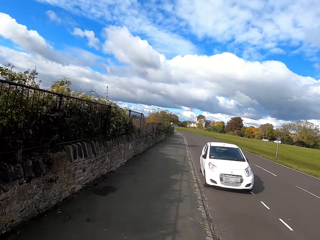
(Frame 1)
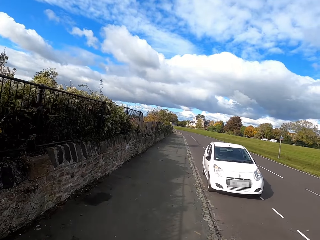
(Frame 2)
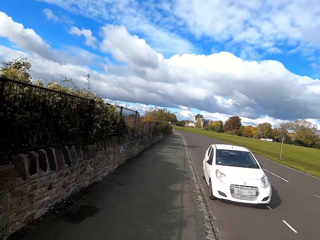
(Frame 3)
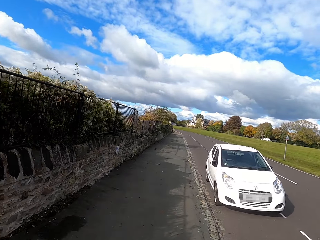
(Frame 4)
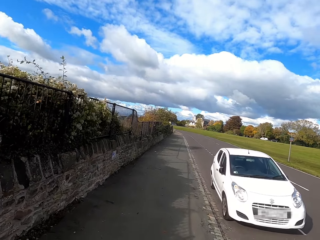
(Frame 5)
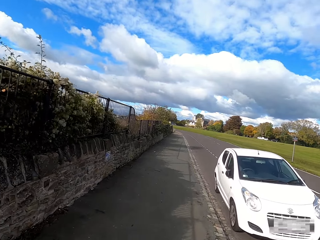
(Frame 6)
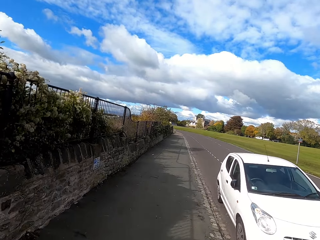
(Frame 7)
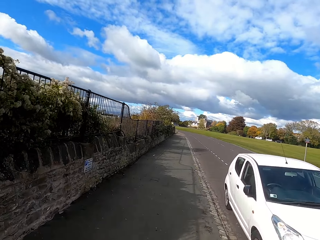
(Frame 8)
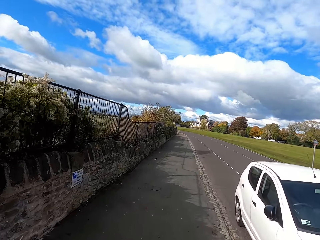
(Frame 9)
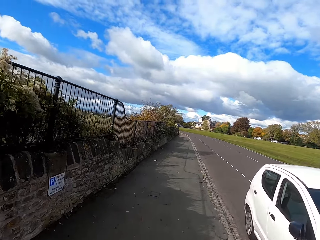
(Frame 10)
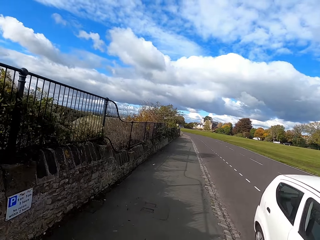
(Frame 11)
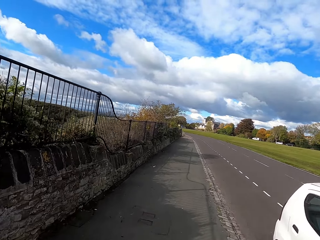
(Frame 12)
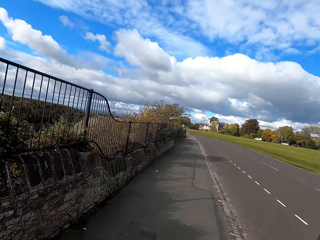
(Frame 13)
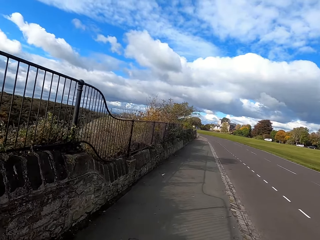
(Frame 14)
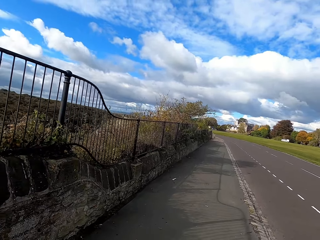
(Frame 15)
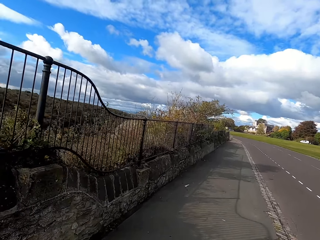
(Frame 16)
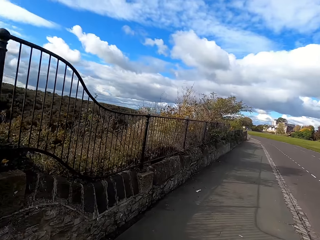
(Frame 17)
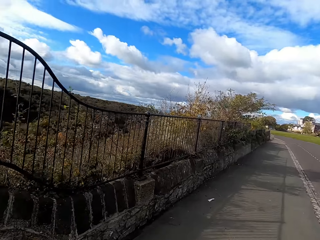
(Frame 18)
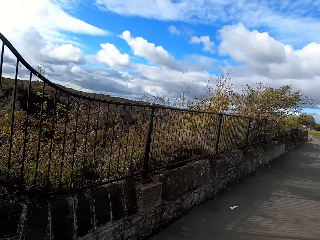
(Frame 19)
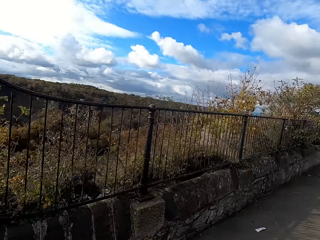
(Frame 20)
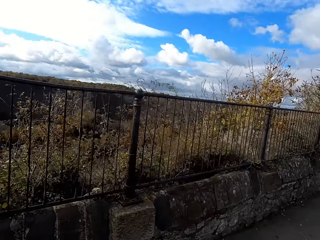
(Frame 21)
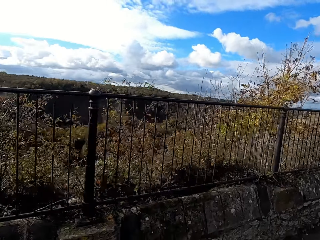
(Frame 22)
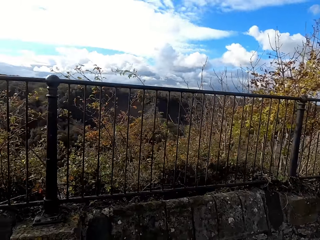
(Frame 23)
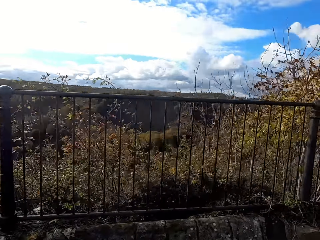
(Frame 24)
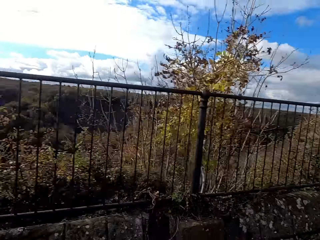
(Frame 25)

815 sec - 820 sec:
The camera wearer runs on a sidewalk.

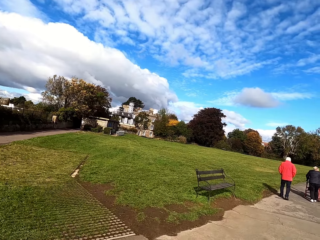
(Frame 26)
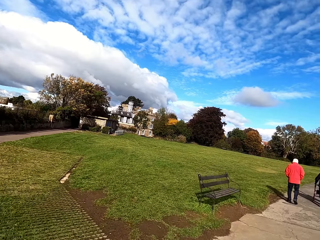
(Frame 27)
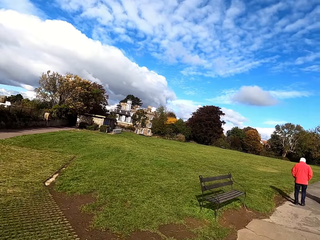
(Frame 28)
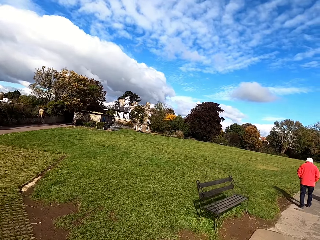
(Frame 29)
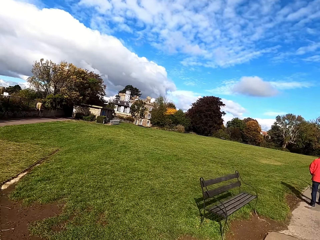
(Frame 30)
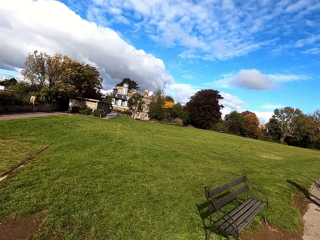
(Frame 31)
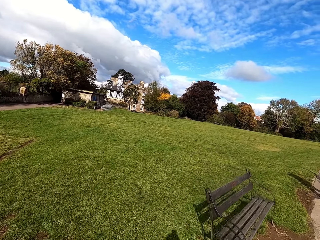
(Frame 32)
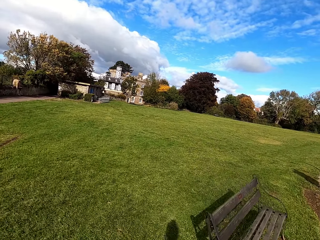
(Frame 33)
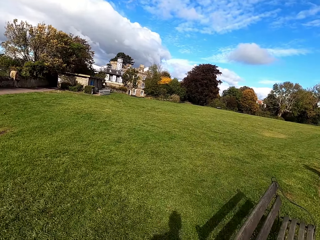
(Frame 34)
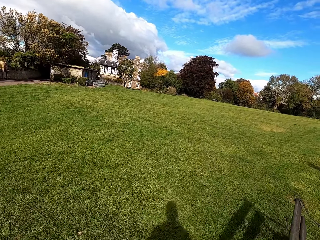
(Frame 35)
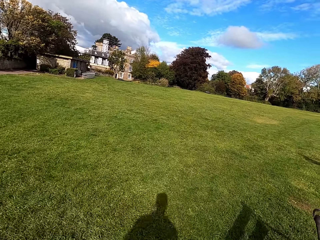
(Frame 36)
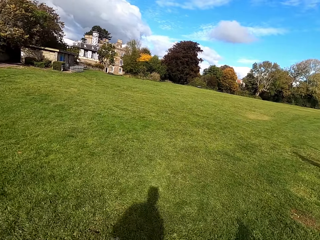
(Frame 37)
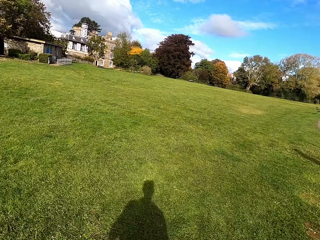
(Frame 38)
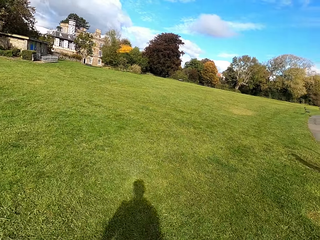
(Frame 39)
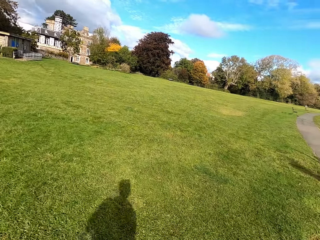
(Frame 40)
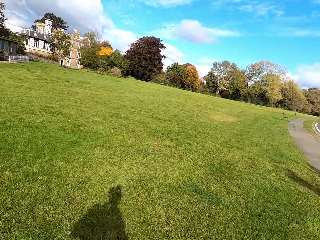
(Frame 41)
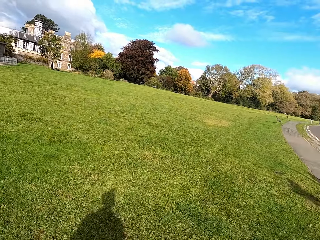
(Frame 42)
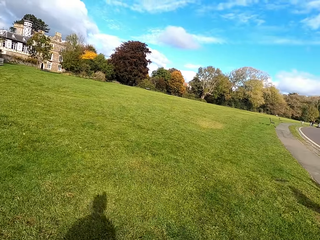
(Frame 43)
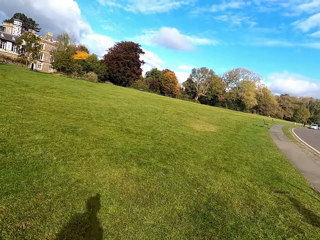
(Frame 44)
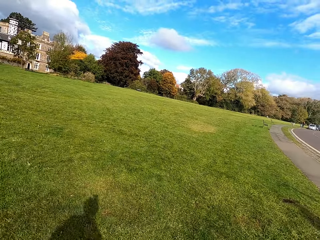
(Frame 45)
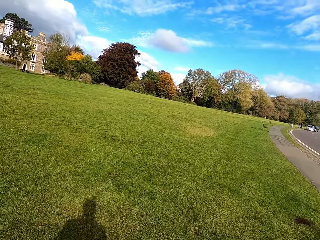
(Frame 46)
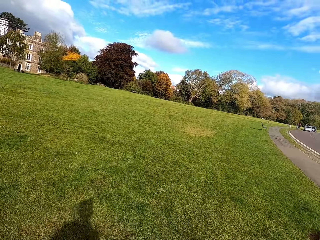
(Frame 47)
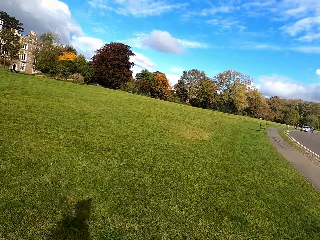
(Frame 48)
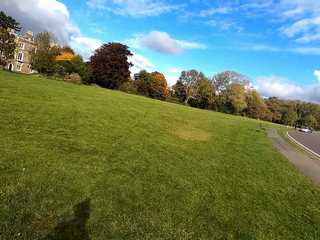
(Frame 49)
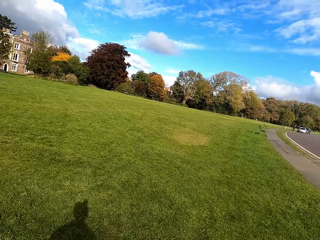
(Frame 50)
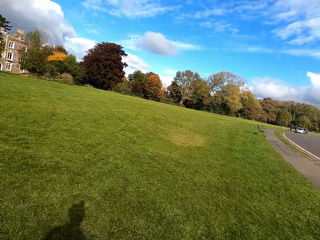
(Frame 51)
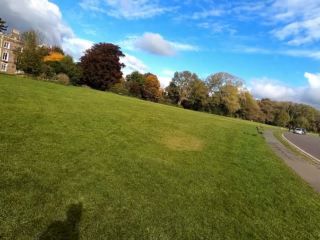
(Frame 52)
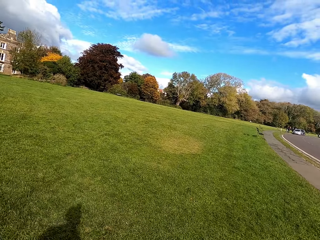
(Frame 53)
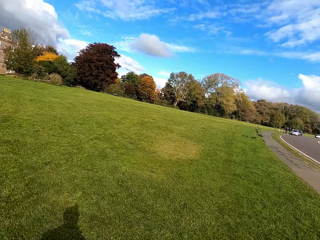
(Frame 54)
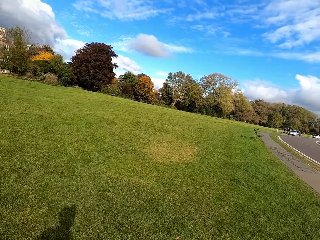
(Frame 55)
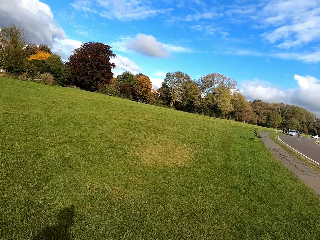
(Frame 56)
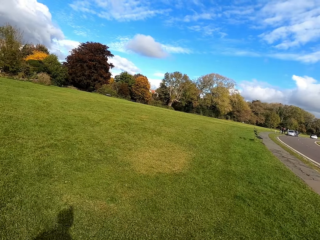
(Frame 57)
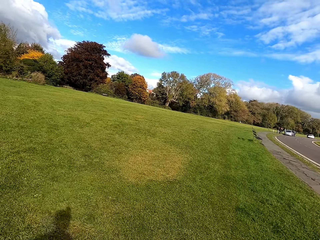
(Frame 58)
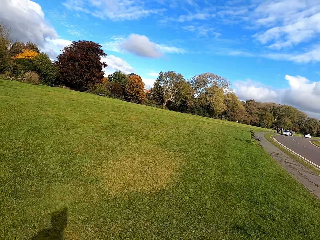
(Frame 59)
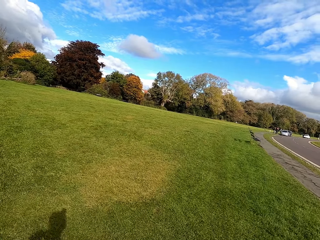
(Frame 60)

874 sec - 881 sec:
The camera wearer runs in the fields.

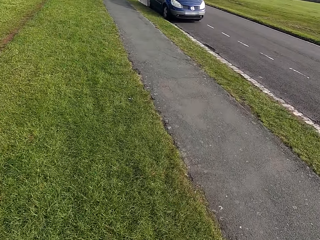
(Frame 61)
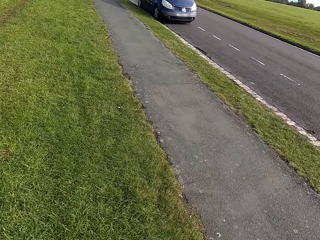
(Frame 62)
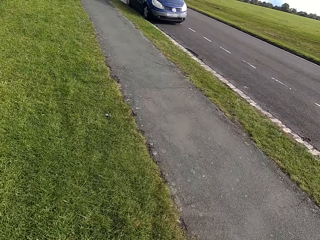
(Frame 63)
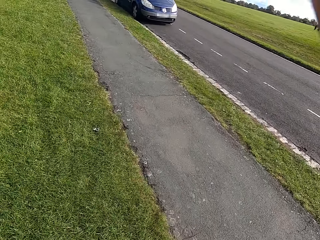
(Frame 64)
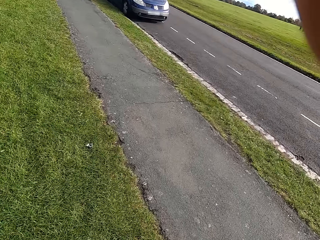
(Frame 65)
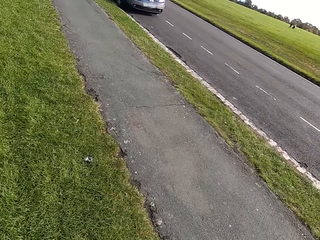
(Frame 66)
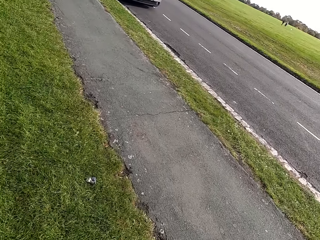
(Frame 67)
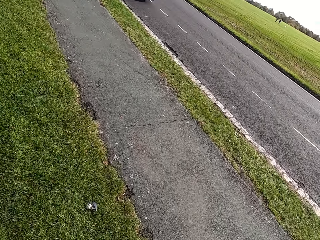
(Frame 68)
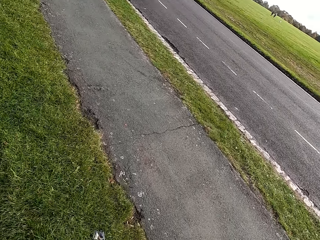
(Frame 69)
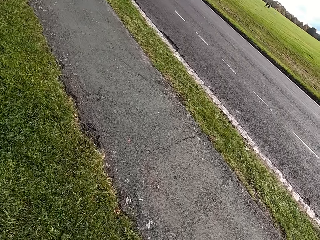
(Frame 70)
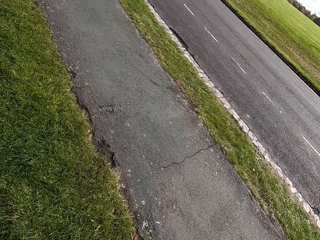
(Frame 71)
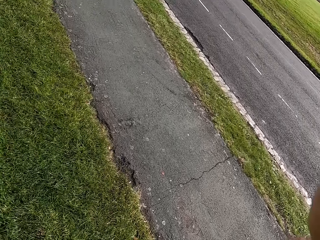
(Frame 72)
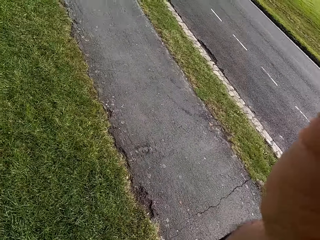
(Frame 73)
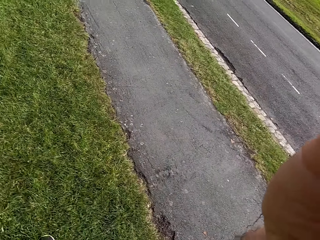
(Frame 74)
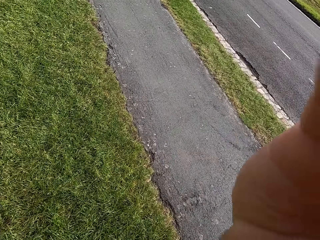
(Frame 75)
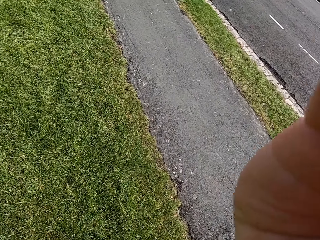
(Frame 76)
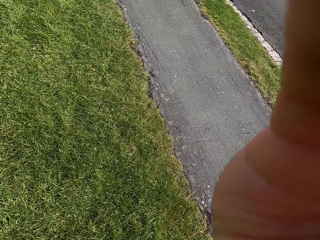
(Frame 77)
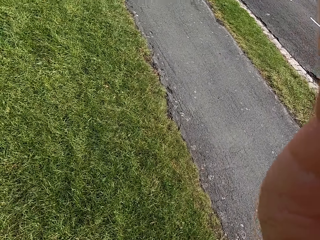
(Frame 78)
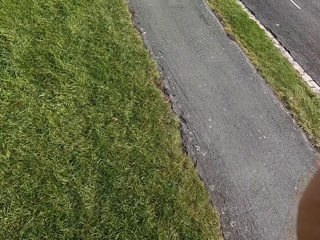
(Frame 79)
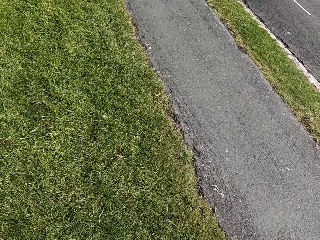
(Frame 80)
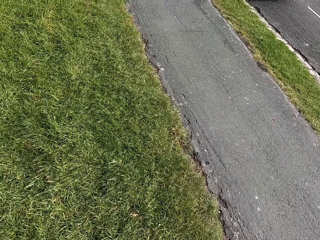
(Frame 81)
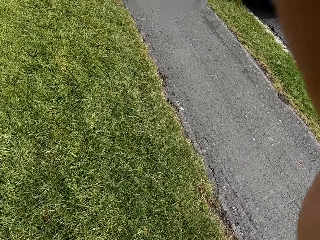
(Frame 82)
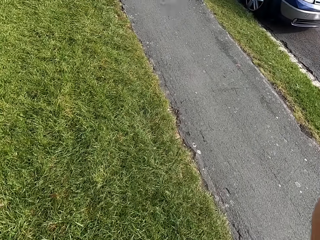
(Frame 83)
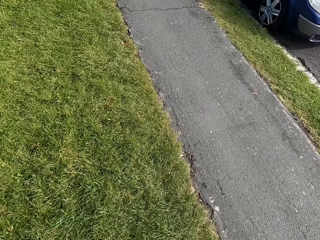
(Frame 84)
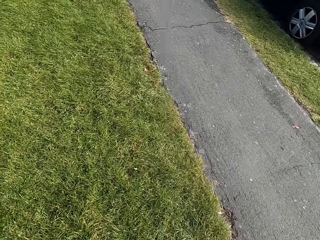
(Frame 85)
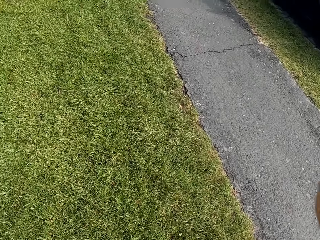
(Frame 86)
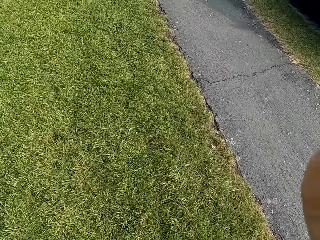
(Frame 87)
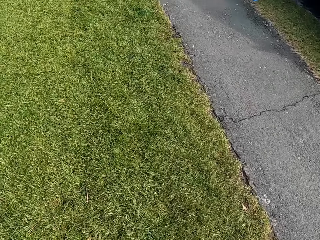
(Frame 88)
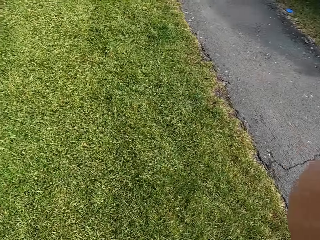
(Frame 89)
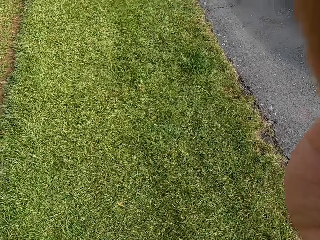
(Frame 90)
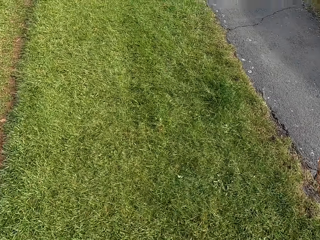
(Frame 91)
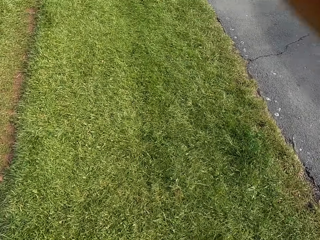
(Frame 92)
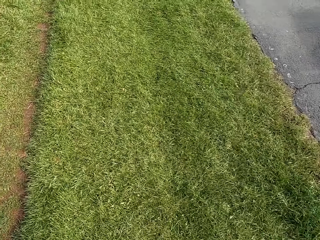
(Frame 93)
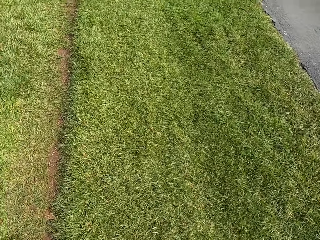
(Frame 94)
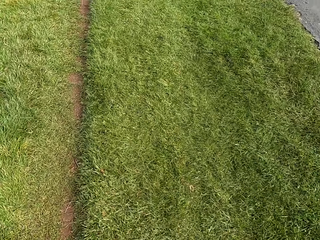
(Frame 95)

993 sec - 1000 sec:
The camera wearer adjusts the camera.

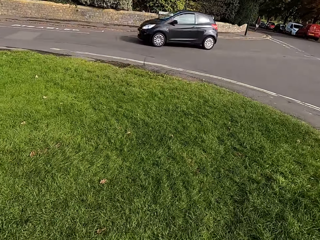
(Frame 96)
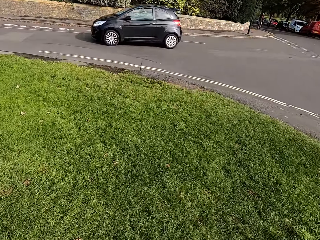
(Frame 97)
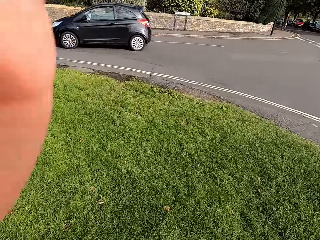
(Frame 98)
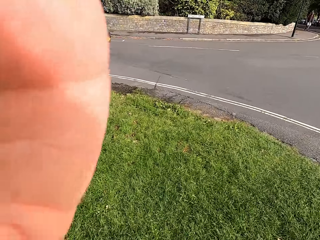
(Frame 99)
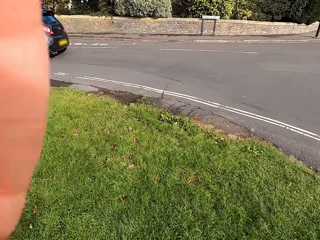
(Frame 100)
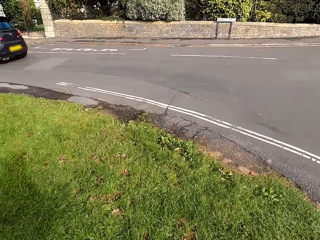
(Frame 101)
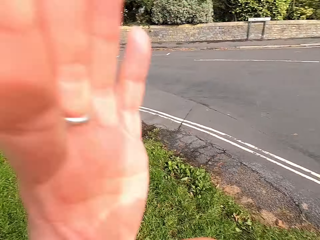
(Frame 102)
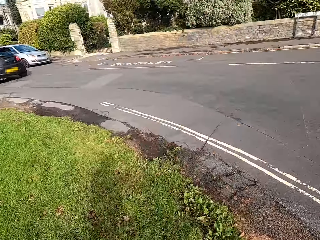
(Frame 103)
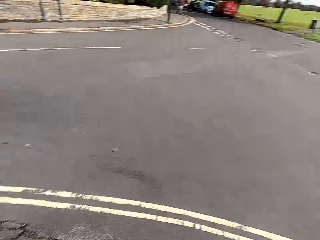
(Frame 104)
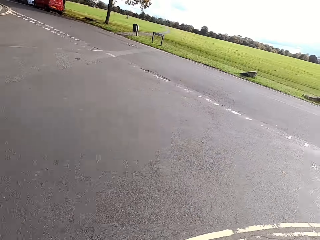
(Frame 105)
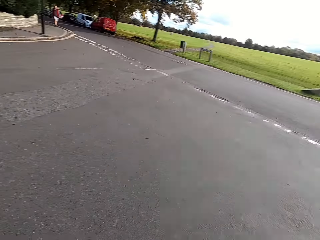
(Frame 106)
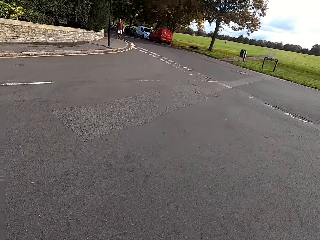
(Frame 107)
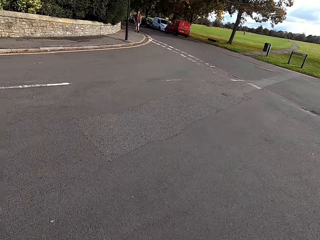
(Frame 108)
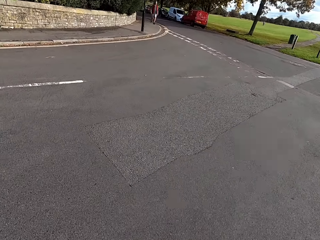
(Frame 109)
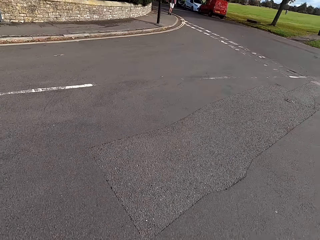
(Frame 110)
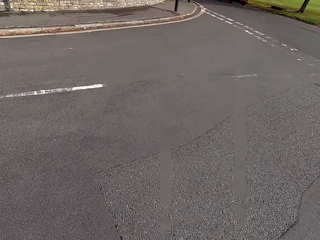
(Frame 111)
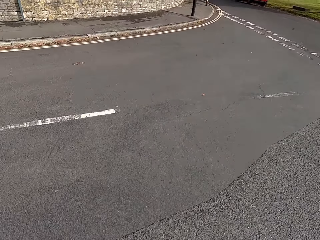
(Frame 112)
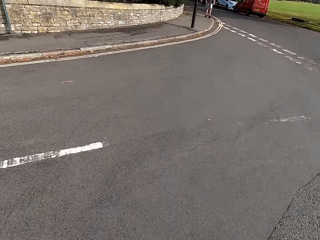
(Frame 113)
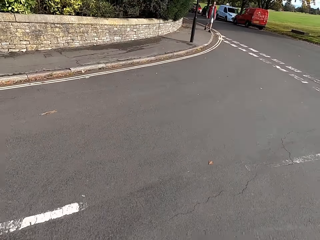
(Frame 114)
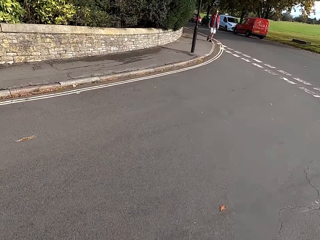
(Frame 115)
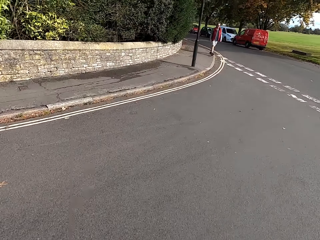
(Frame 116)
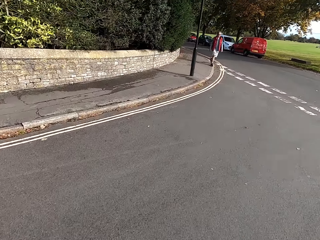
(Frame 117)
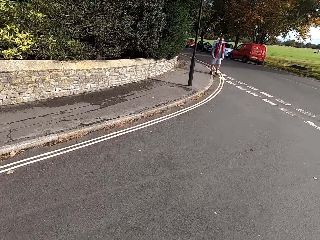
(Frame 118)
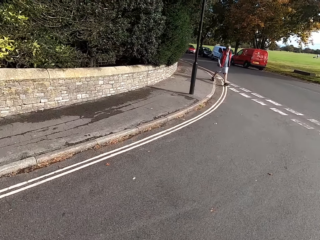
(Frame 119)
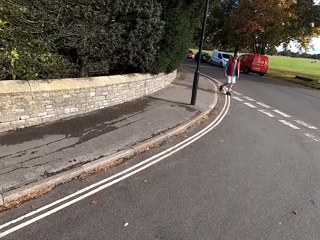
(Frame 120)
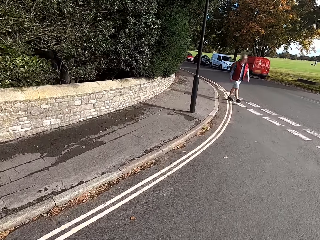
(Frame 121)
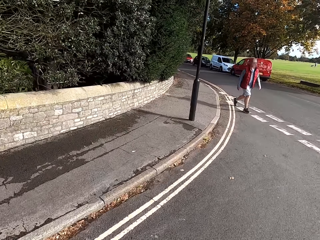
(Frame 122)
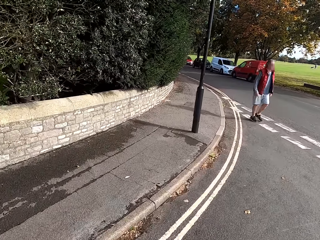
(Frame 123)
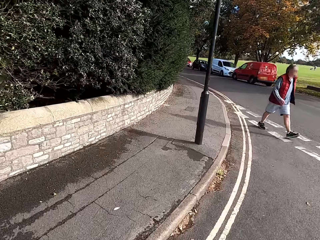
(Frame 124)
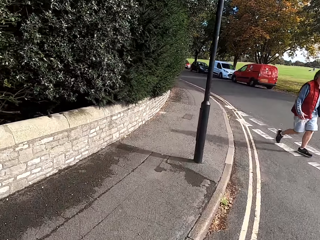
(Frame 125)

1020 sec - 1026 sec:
The camera wearer crosses the road.
